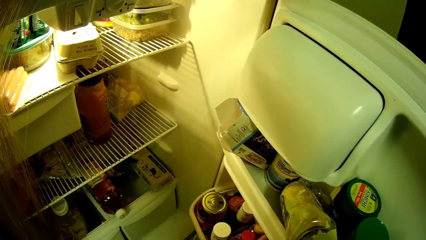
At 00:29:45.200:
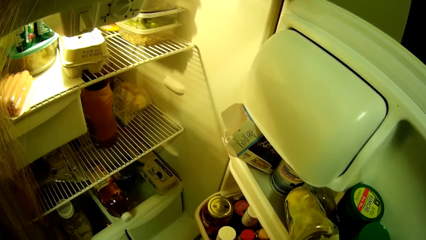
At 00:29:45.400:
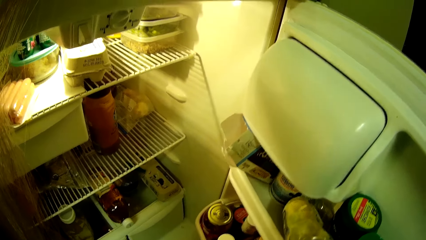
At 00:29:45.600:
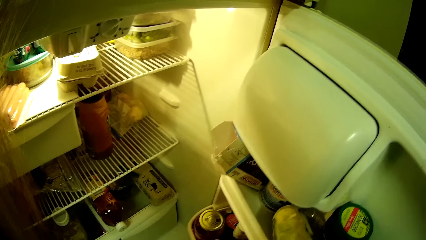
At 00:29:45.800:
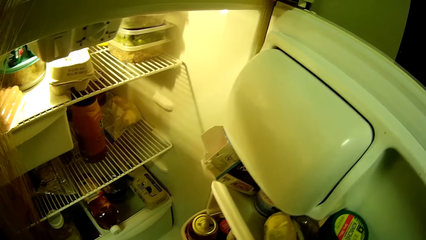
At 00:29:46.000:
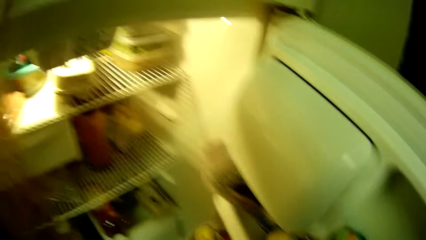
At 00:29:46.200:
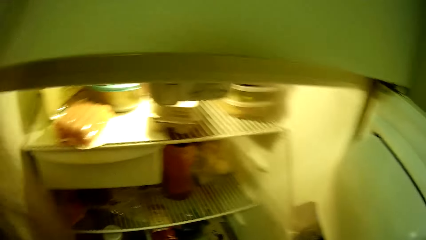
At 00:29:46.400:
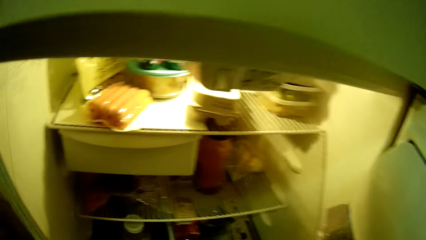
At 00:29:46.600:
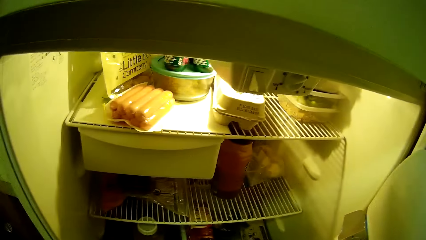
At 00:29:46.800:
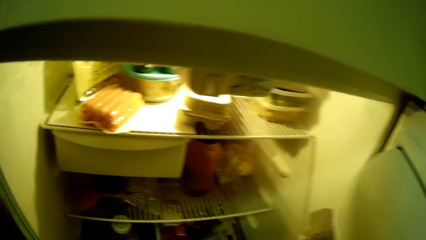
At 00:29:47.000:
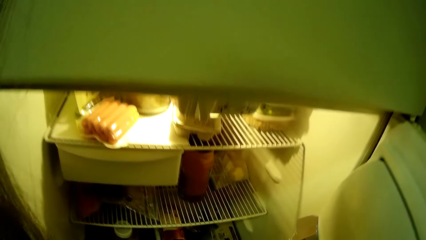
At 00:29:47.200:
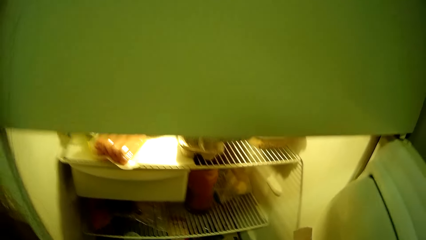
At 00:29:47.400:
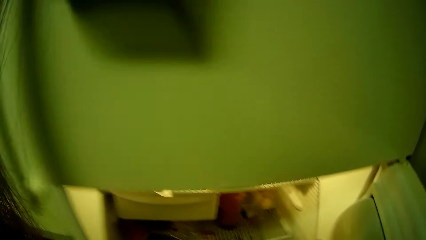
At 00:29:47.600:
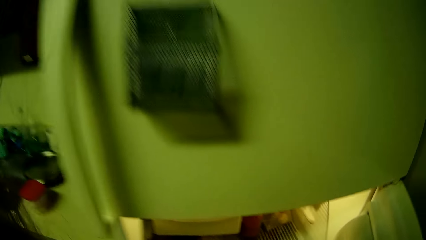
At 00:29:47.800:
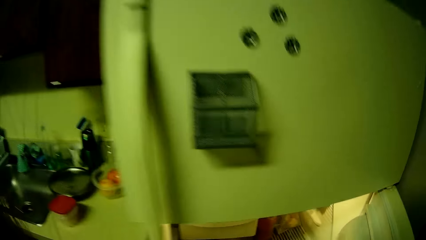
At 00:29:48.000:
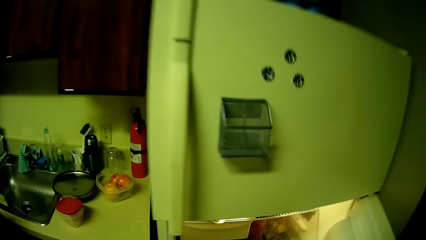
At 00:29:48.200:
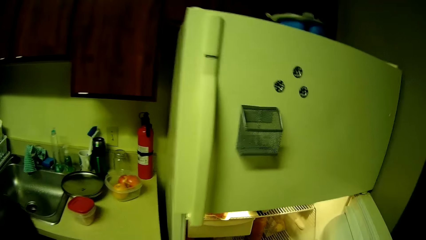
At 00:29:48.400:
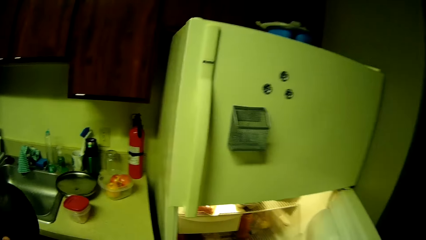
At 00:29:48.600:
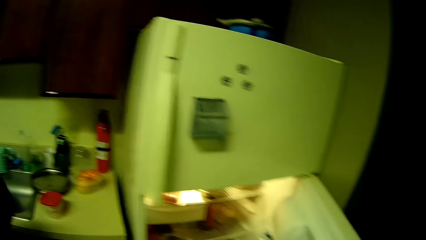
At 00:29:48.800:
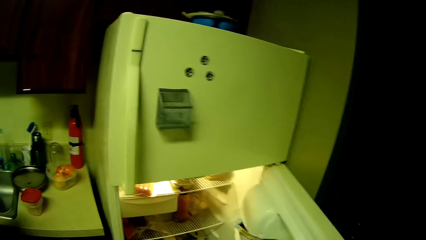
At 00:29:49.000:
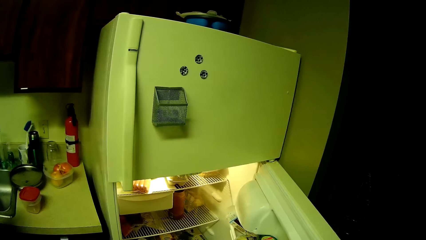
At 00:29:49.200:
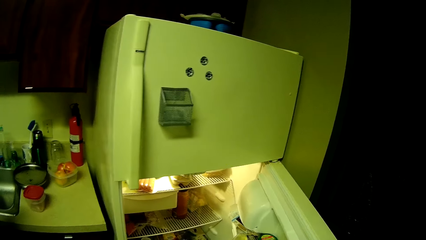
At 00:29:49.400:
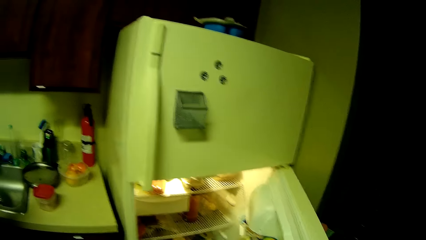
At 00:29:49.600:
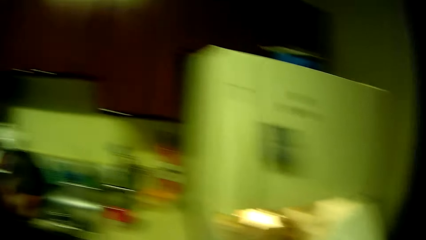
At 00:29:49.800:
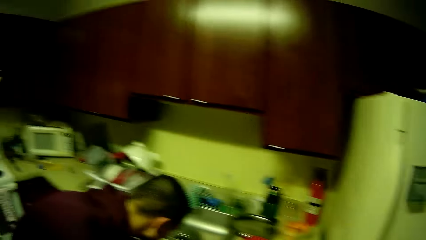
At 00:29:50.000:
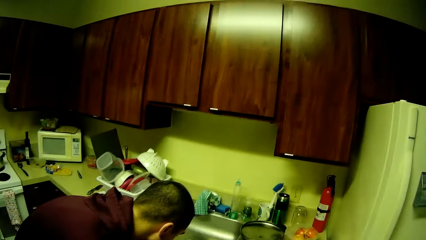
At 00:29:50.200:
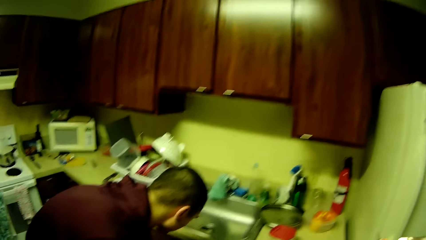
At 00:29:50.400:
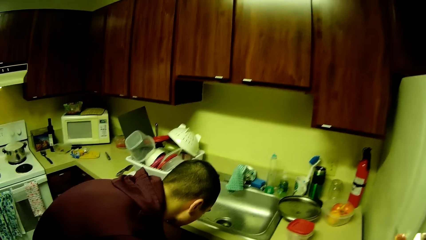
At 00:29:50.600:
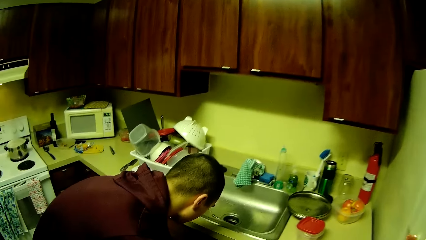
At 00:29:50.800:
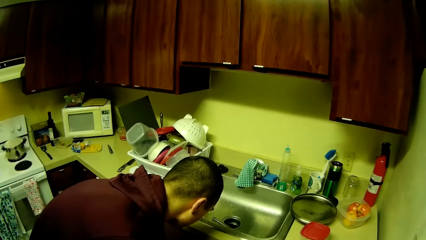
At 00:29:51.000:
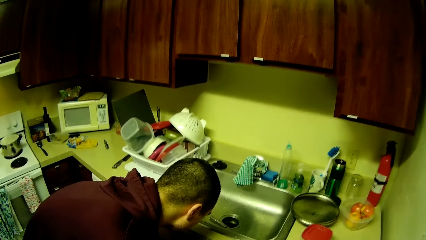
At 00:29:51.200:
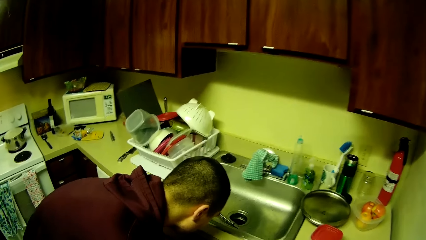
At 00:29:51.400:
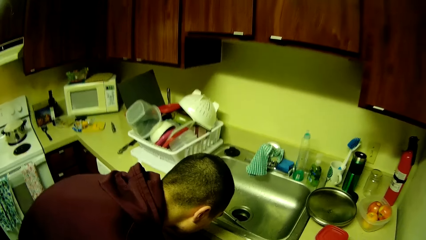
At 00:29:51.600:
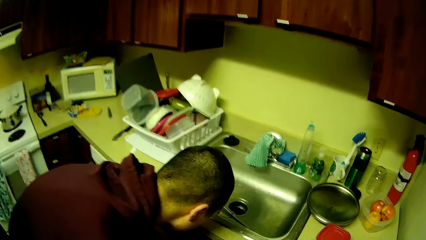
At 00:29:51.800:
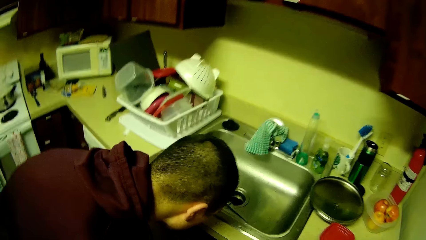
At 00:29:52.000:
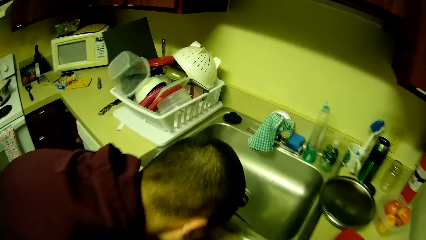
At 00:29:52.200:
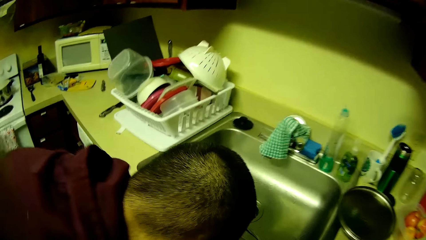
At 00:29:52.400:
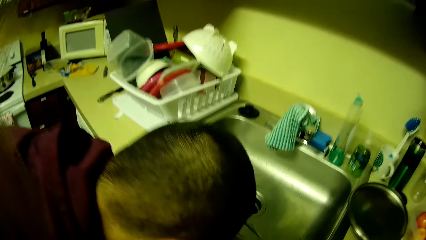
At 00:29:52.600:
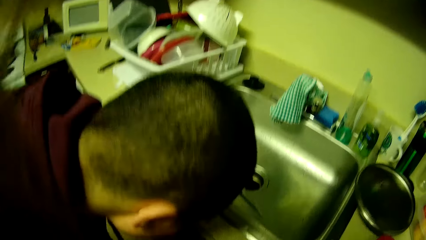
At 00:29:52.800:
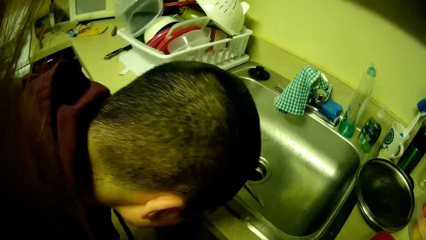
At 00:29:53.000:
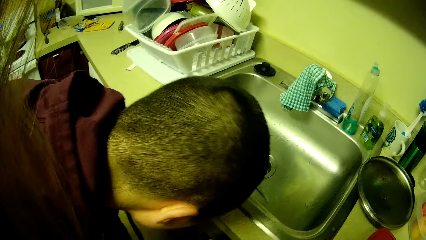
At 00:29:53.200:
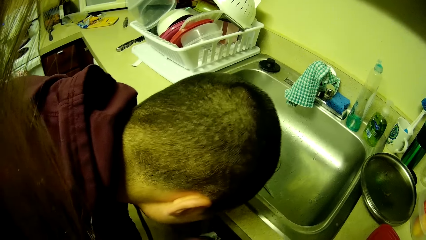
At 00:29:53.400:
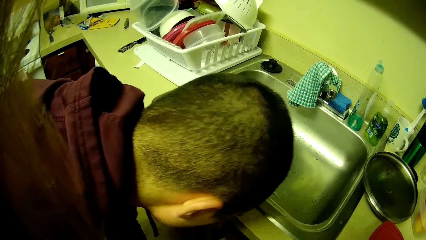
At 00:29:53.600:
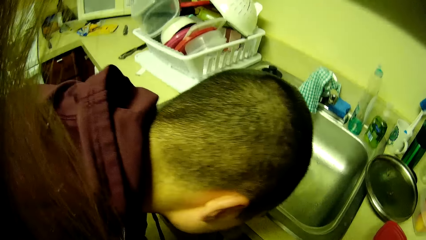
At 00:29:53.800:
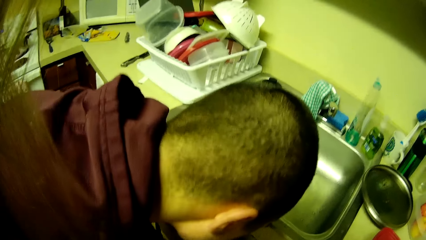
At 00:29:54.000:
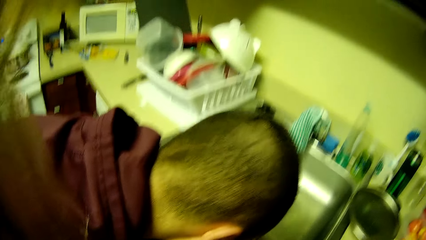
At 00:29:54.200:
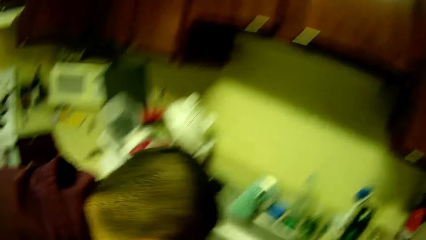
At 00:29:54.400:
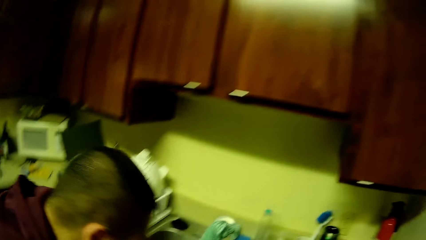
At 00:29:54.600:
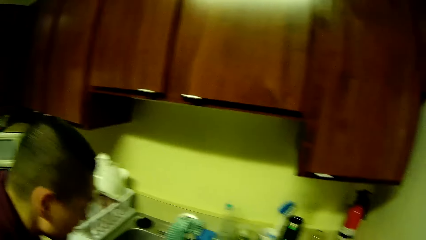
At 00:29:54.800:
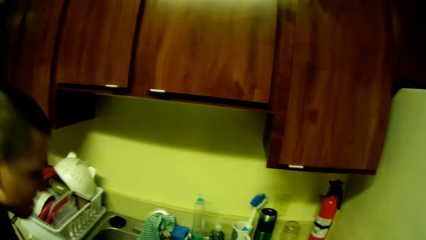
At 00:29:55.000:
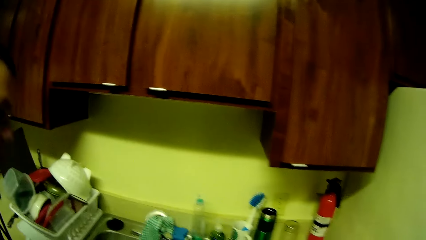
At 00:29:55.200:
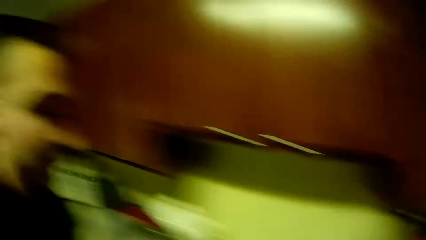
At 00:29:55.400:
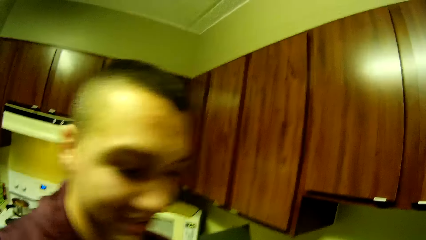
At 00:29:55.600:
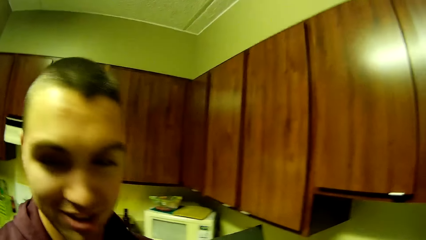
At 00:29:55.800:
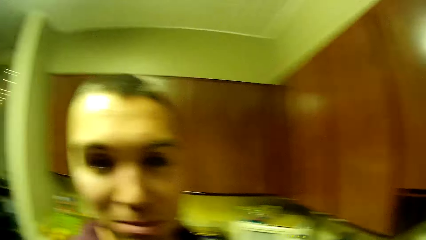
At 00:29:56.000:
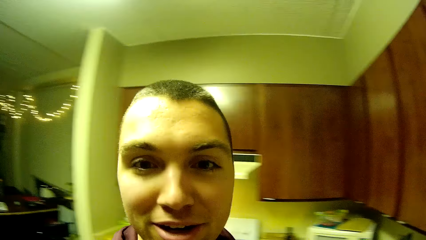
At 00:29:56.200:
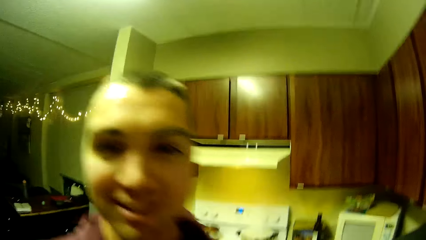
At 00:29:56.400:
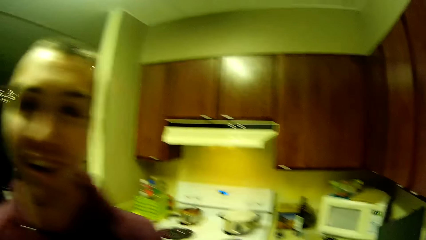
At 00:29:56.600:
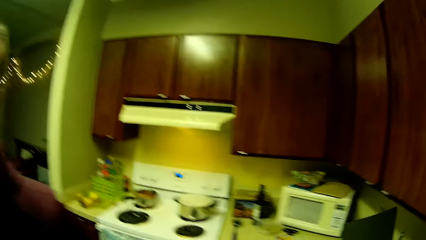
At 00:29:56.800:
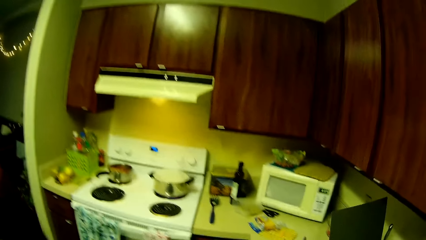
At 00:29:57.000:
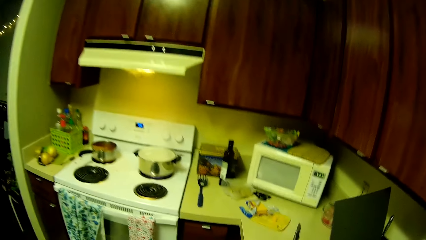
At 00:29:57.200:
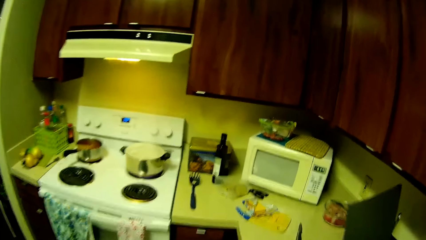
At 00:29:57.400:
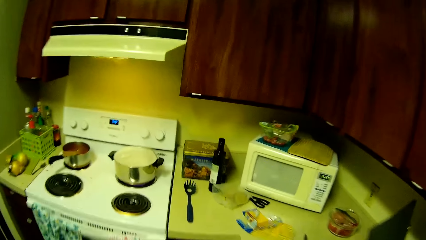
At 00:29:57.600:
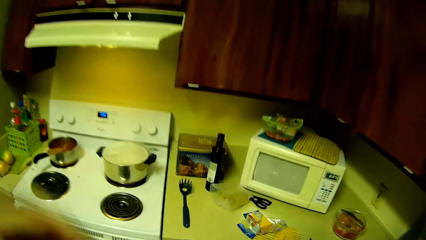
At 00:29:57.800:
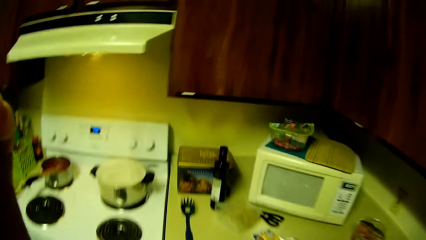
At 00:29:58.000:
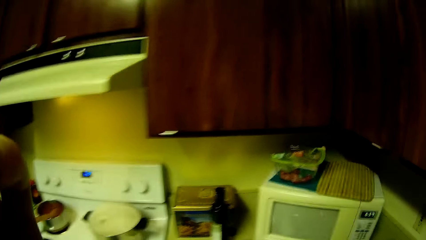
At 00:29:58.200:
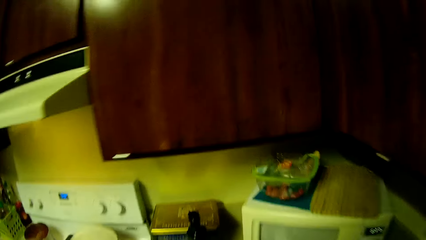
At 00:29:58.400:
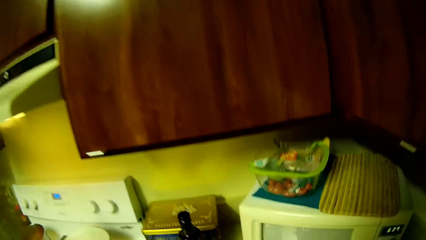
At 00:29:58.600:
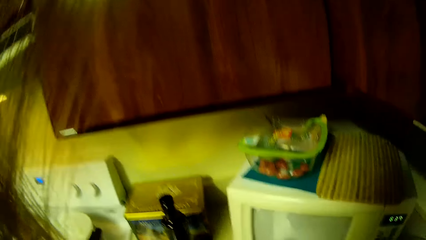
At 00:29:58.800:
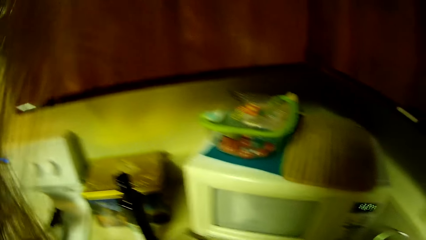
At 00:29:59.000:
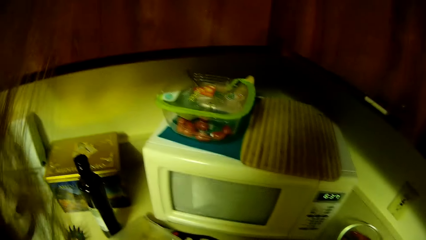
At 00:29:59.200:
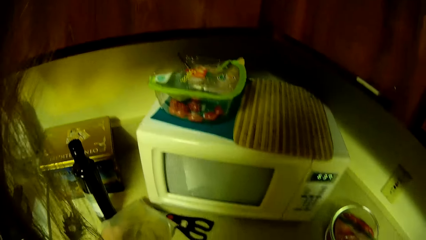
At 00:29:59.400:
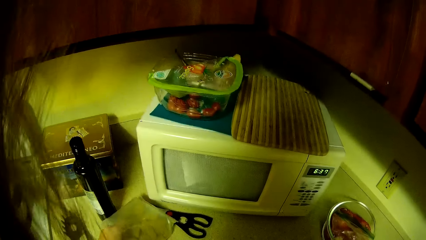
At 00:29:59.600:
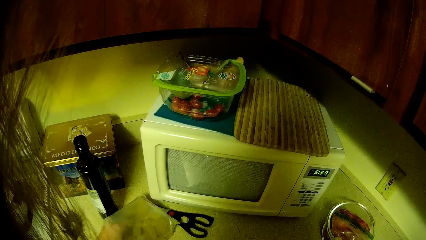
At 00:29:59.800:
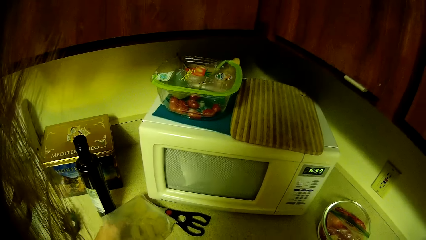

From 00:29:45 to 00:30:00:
The camera wearer moves away from the fridge or refrigerator. They close the refrigerator door. They turn around. The man leans beside the sink. The man talks to the camera wearer. The camera wearer moves around the kitchen. They pick up a tortilla chip.
